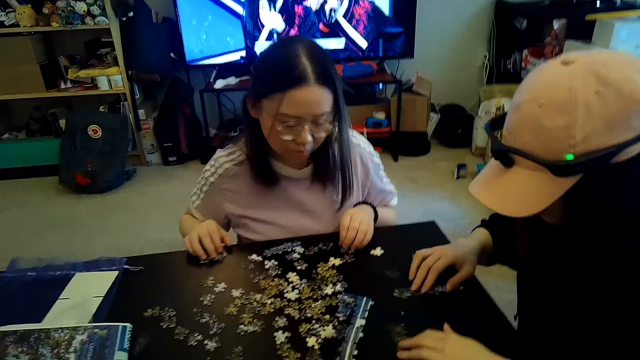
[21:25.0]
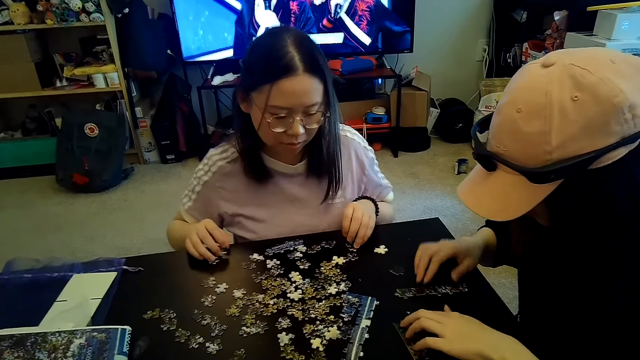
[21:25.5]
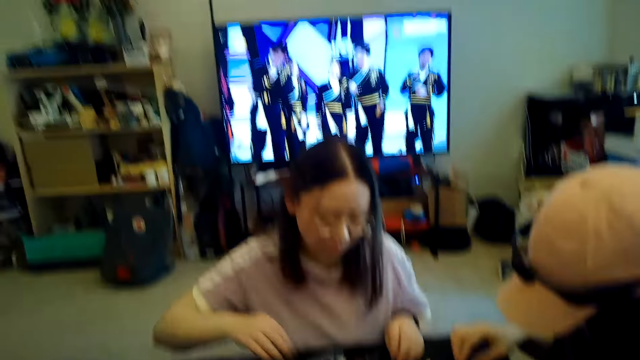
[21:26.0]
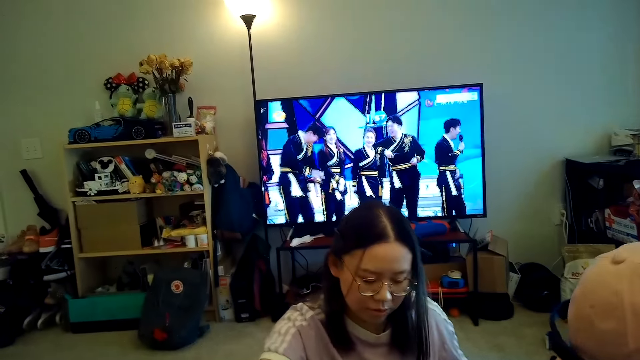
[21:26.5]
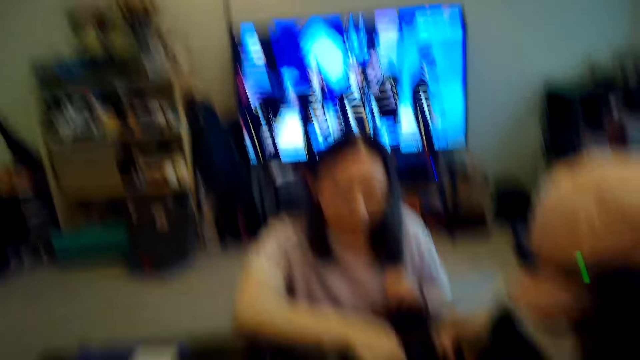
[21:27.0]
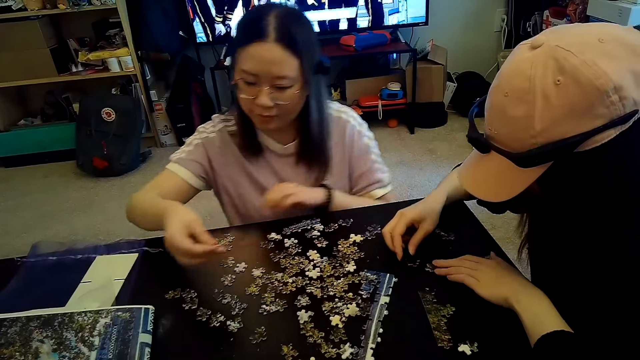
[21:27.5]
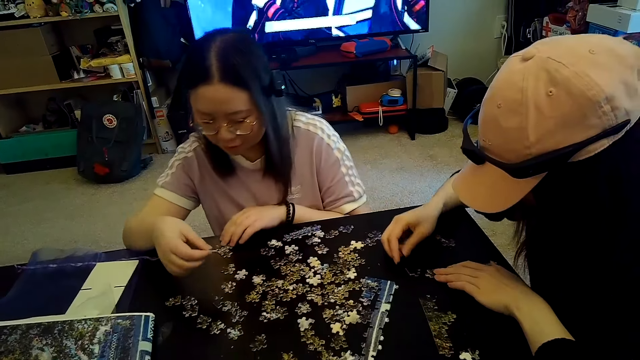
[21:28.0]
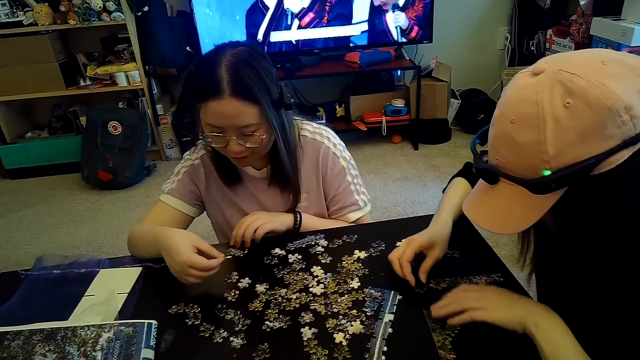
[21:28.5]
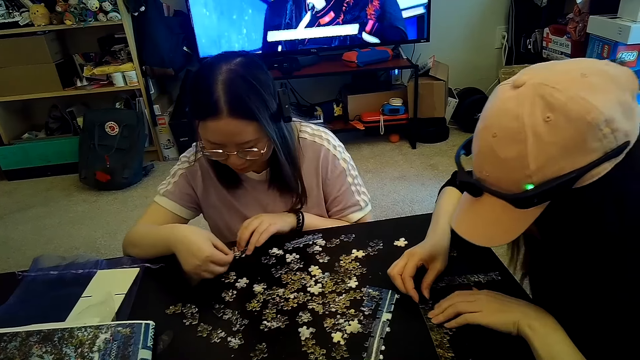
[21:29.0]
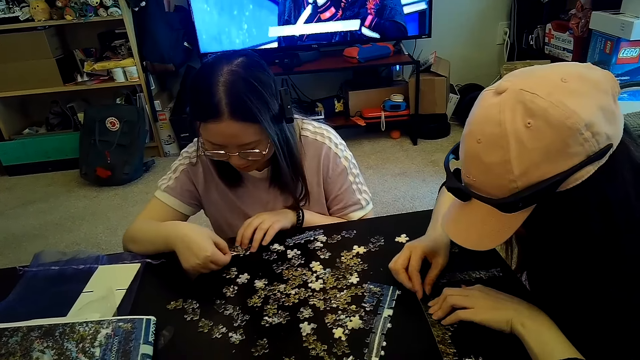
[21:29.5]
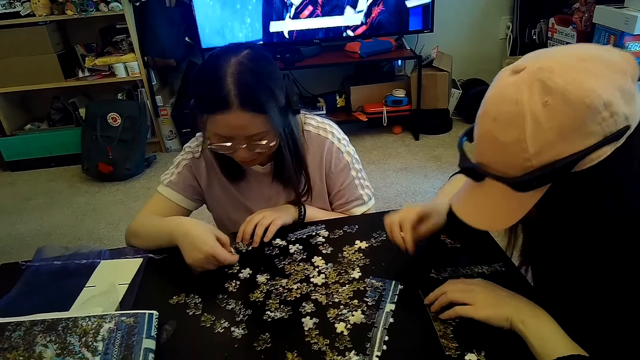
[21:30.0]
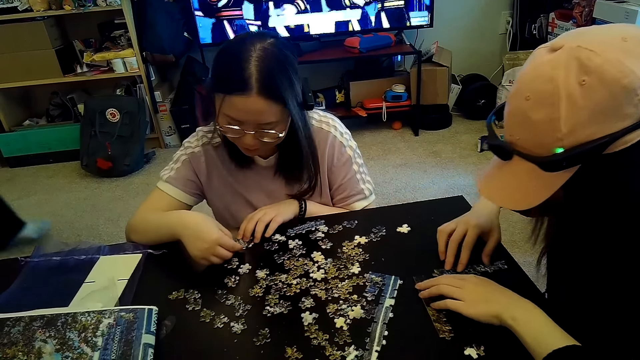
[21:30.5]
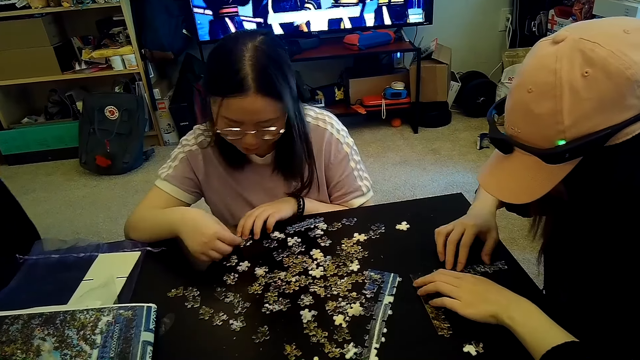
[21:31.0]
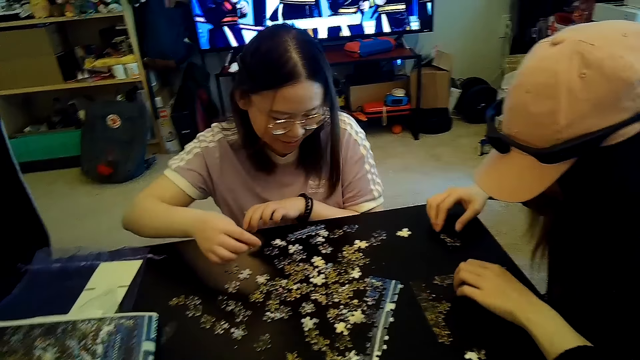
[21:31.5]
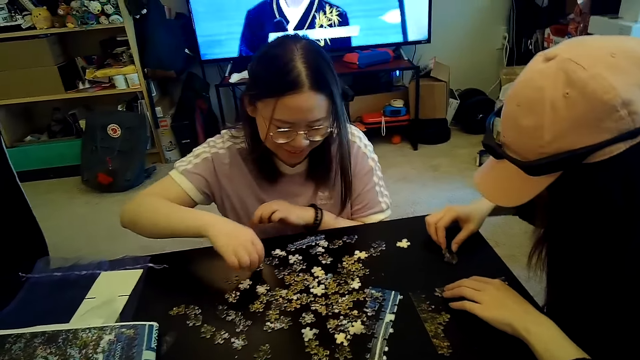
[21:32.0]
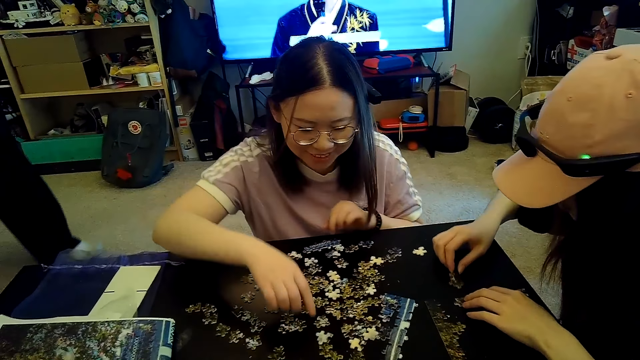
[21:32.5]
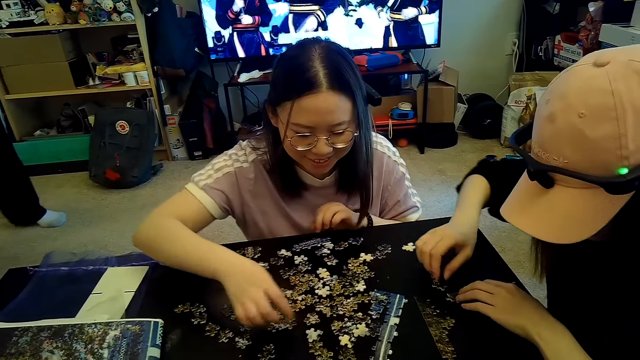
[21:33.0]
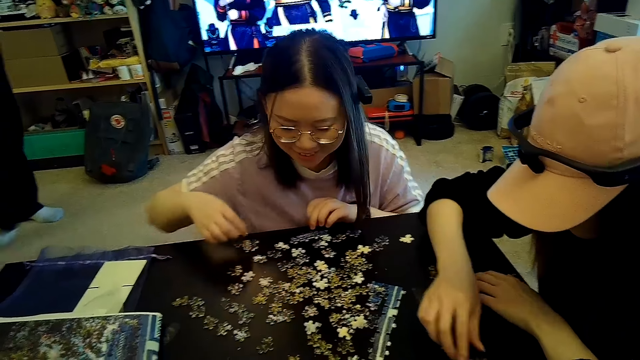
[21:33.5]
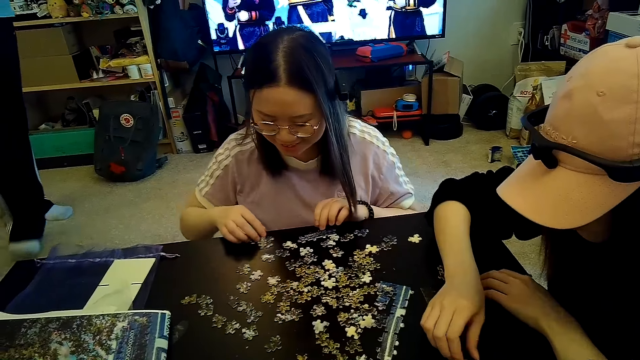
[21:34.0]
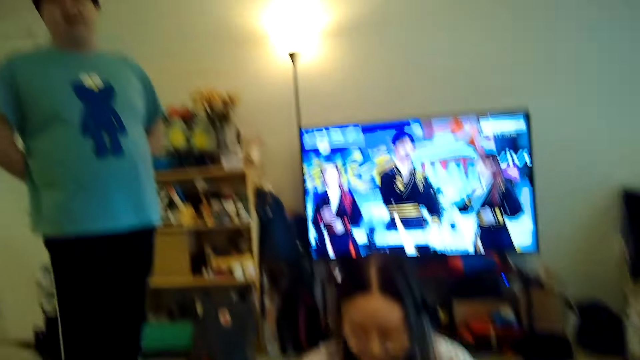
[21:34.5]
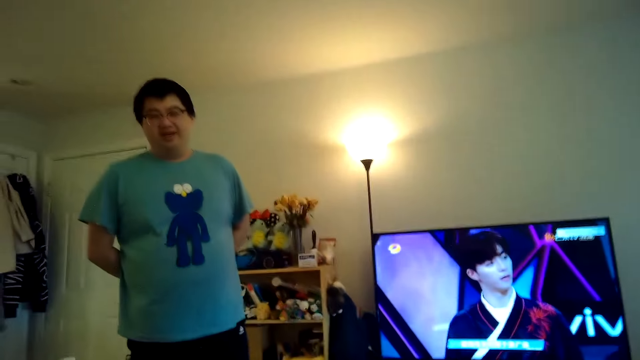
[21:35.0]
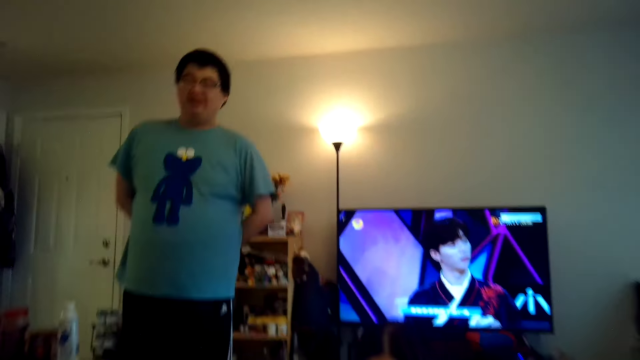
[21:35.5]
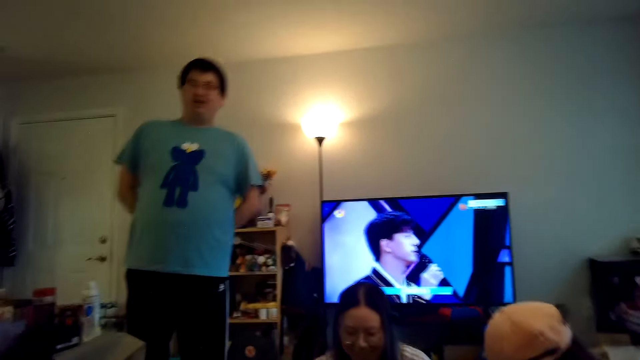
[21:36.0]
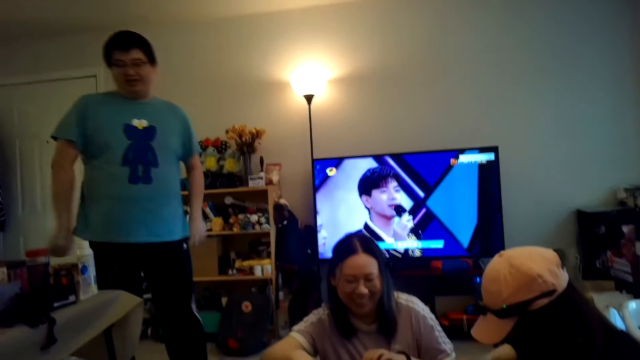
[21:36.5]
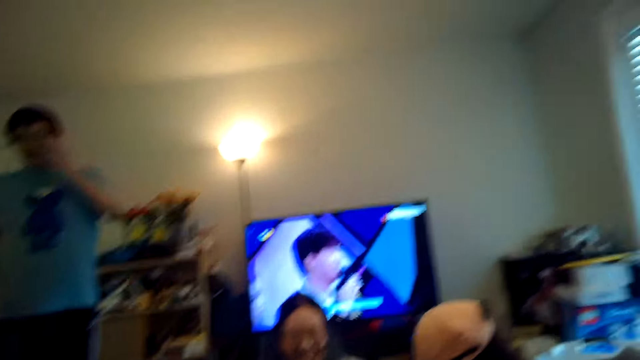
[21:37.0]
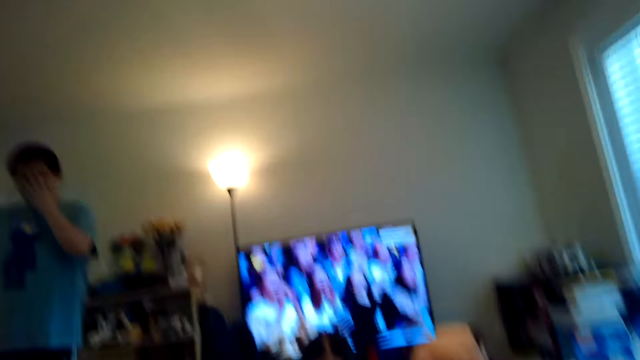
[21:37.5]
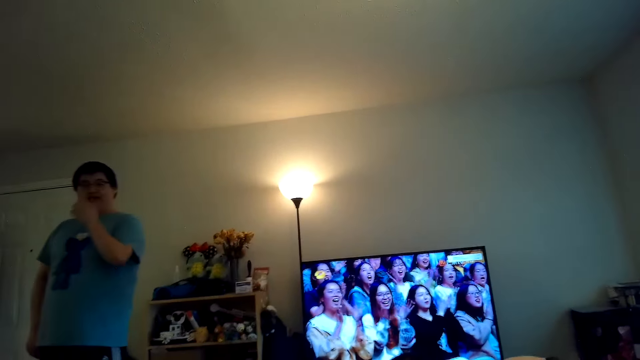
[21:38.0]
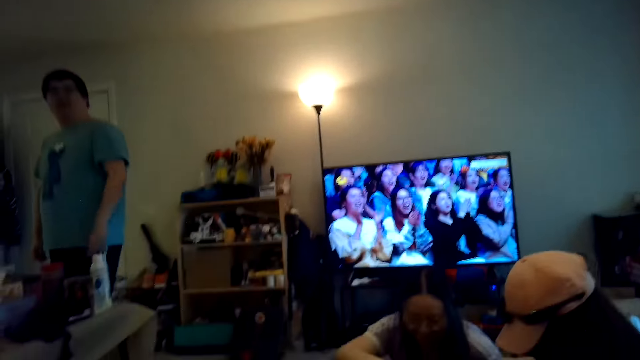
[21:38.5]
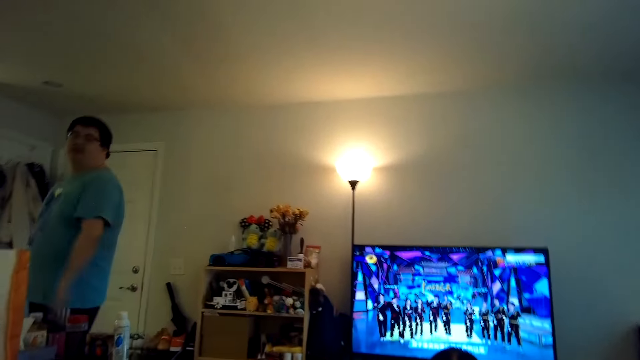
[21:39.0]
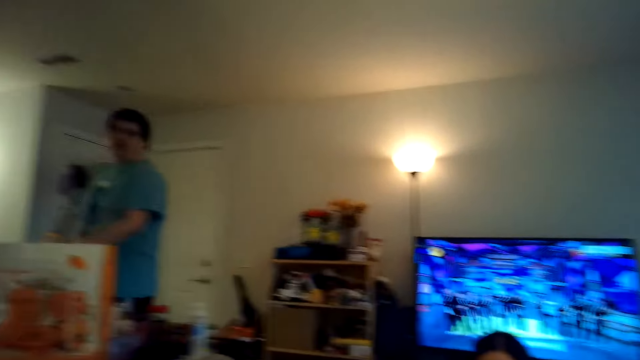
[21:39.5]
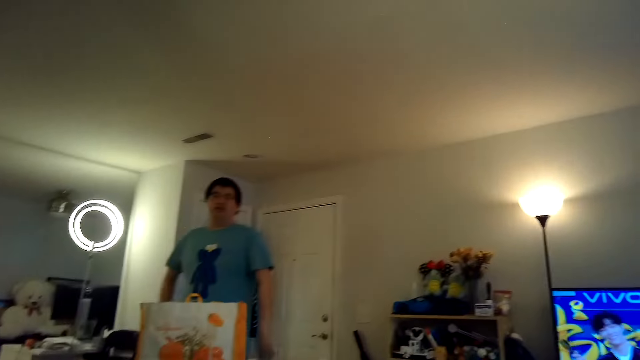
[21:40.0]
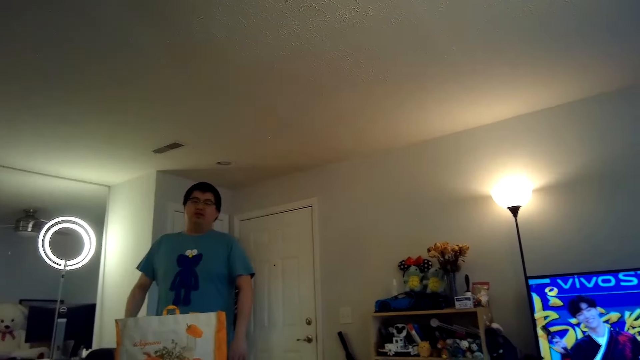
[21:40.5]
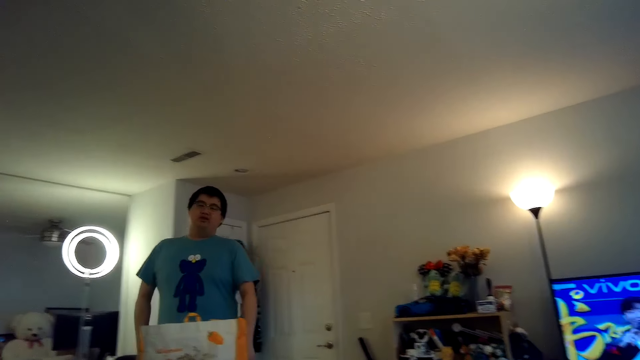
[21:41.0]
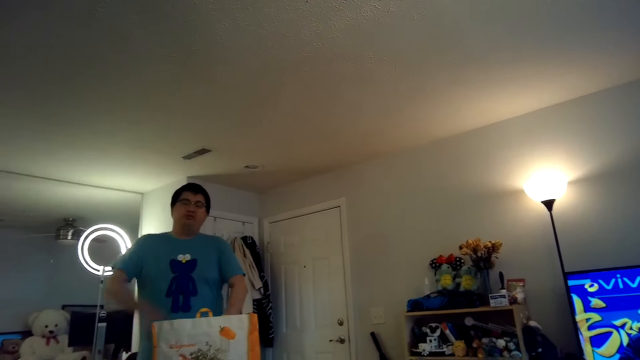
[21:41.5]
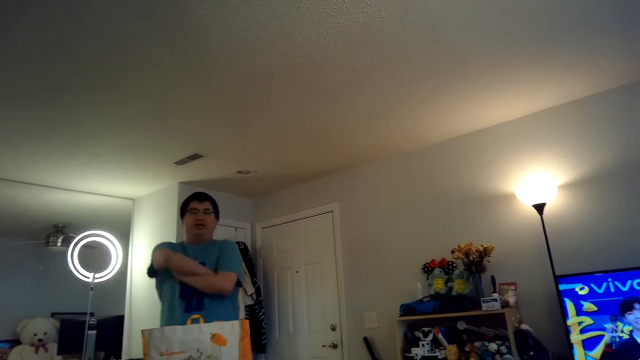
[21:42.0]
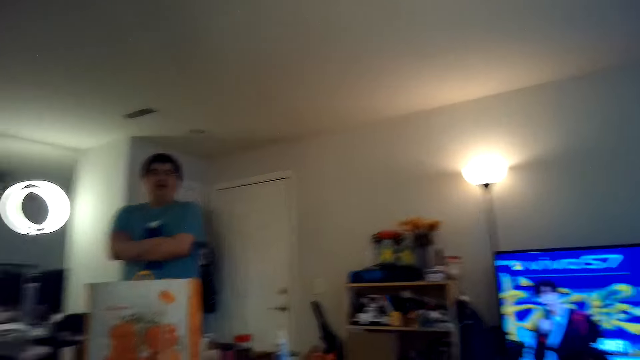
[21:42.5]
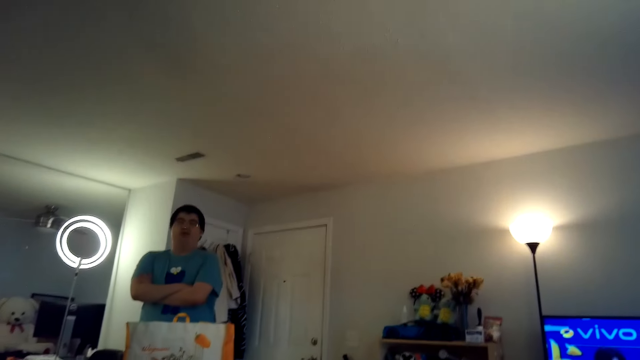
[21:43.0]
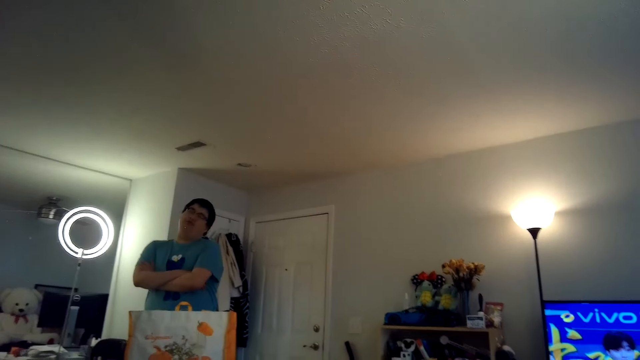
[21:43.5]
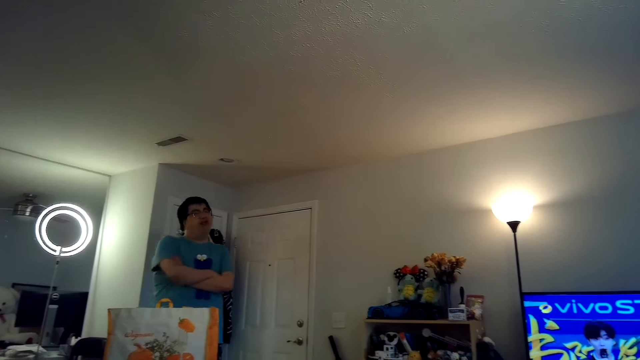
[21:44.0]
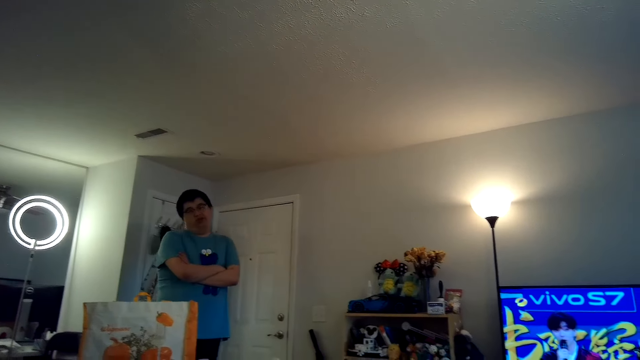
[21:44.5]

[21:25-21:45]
The camera wearer talks with a person.
